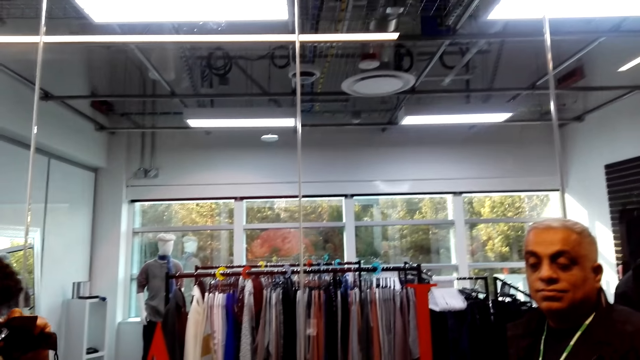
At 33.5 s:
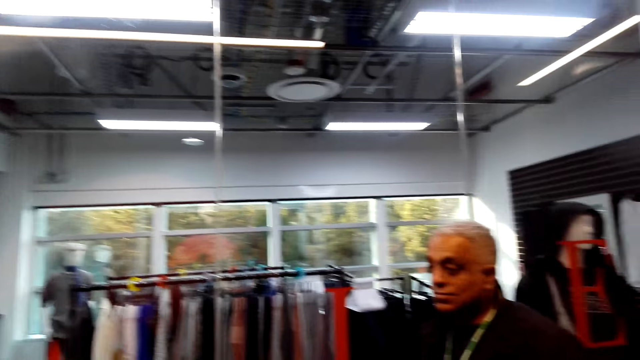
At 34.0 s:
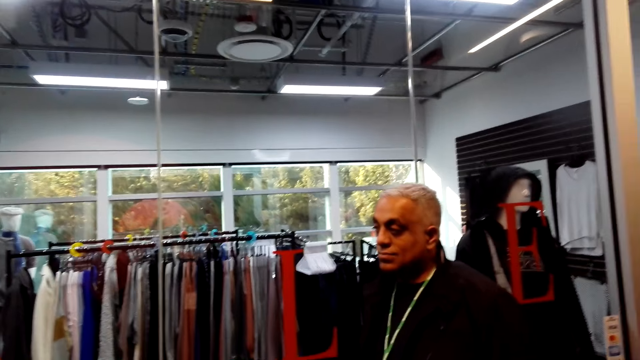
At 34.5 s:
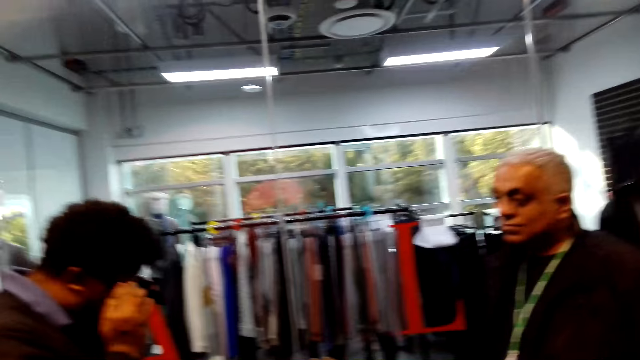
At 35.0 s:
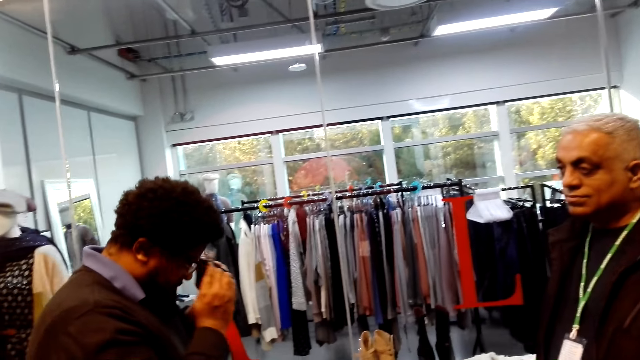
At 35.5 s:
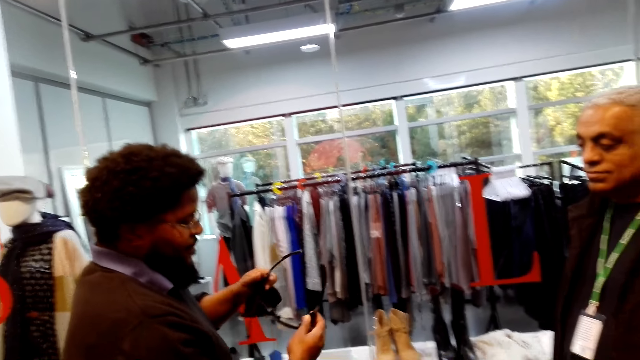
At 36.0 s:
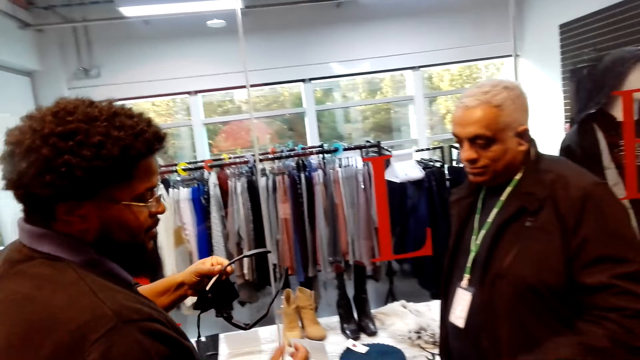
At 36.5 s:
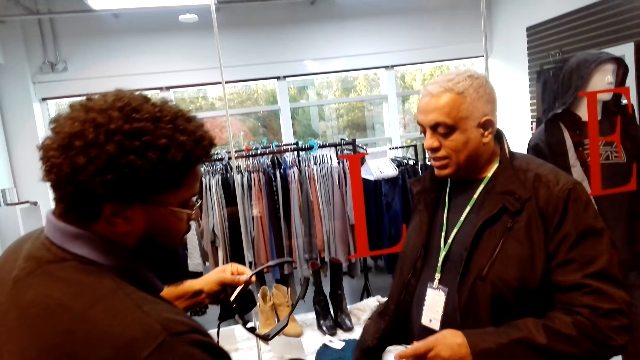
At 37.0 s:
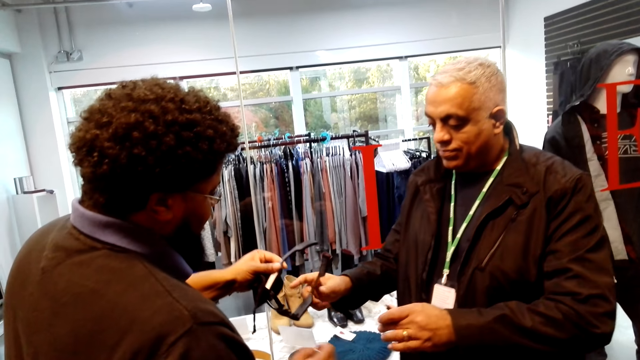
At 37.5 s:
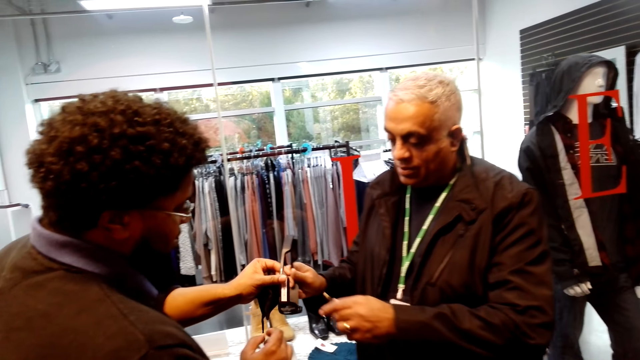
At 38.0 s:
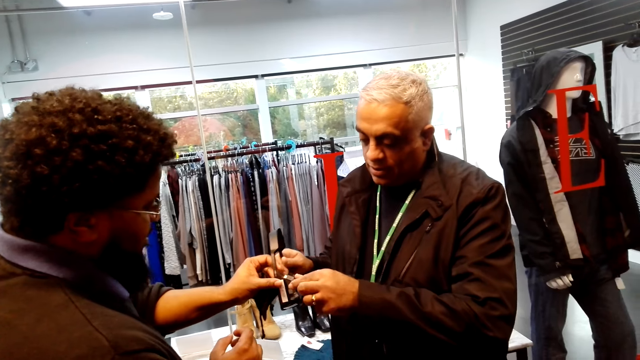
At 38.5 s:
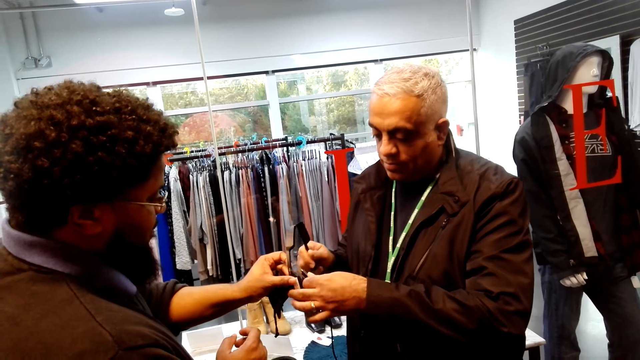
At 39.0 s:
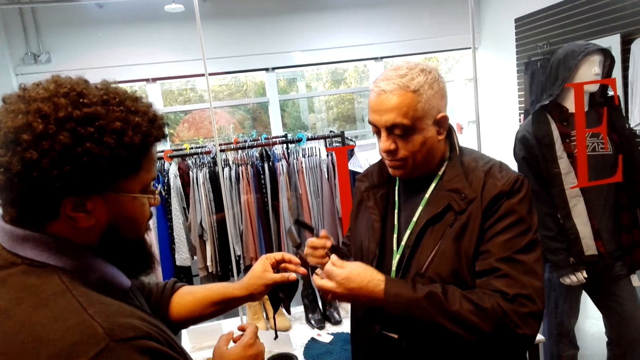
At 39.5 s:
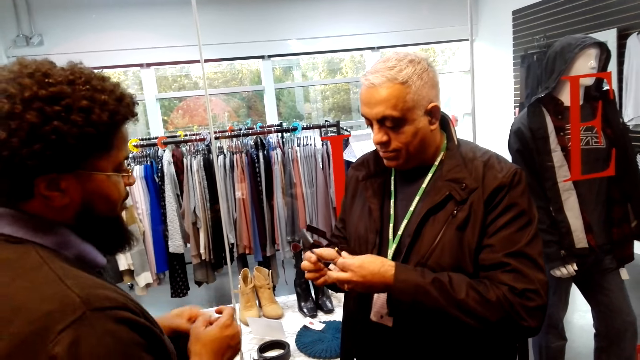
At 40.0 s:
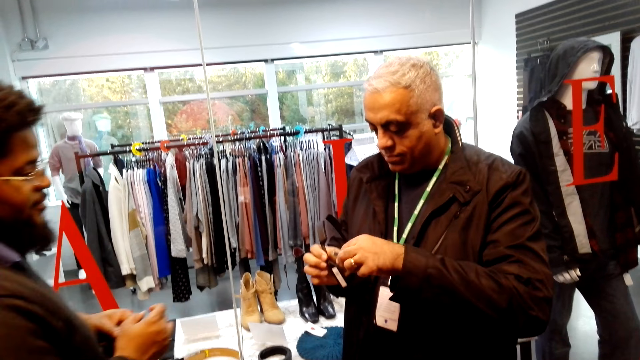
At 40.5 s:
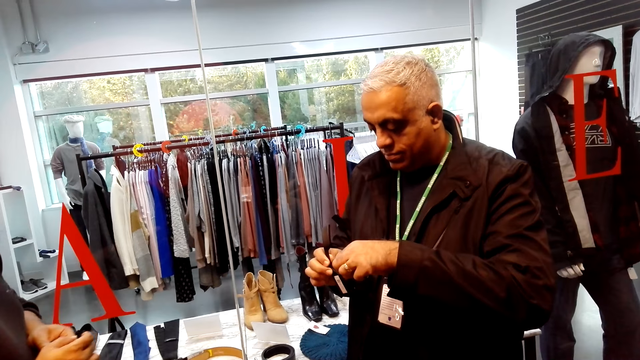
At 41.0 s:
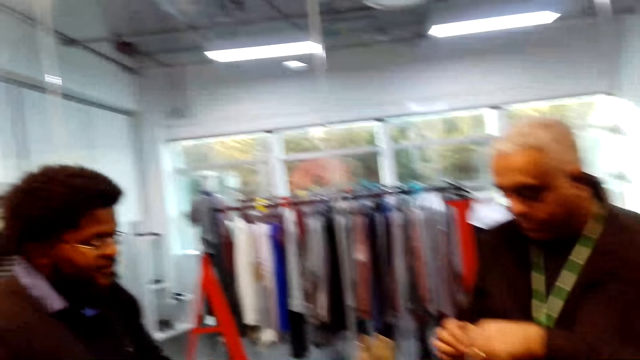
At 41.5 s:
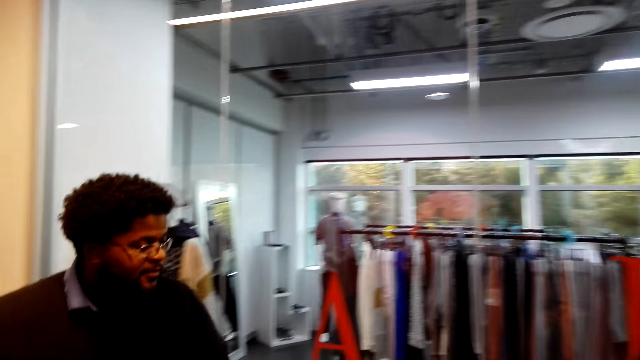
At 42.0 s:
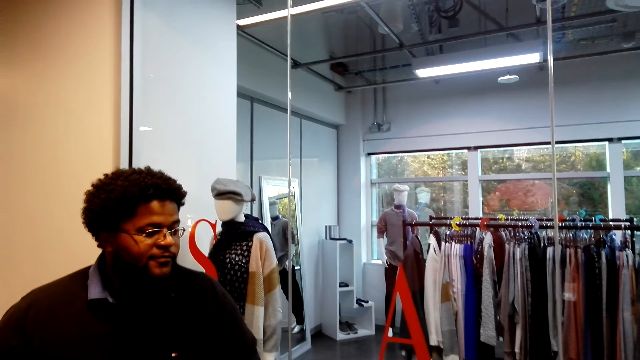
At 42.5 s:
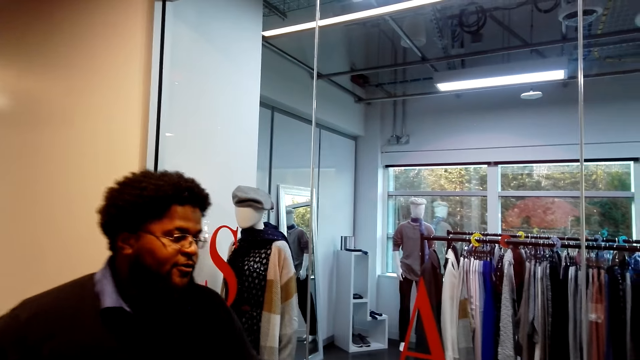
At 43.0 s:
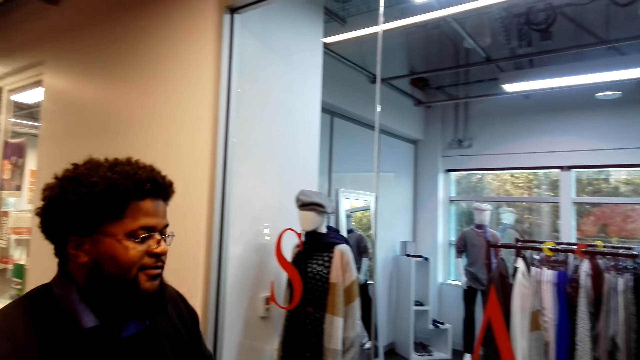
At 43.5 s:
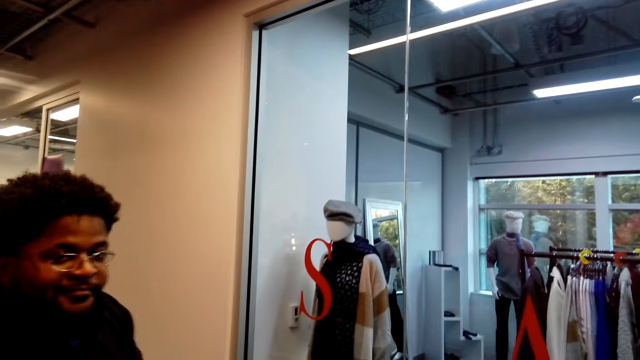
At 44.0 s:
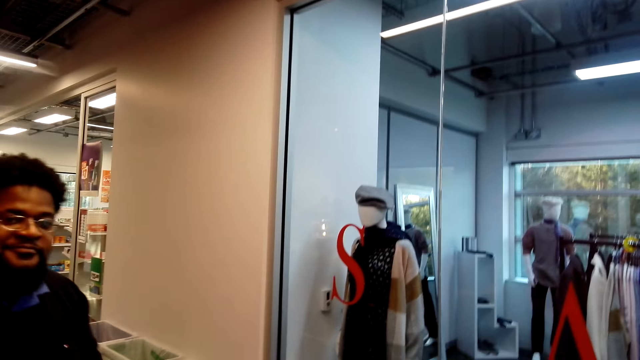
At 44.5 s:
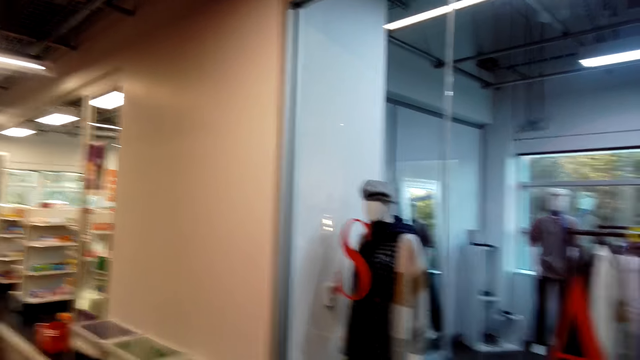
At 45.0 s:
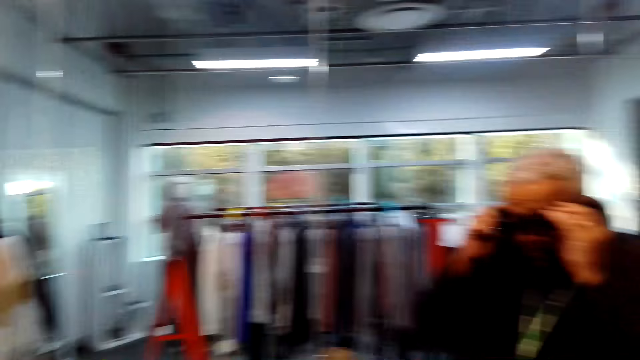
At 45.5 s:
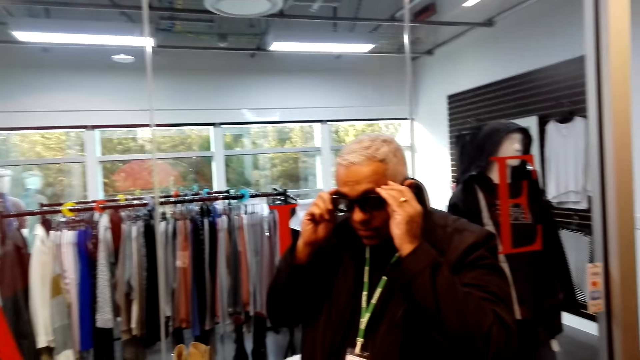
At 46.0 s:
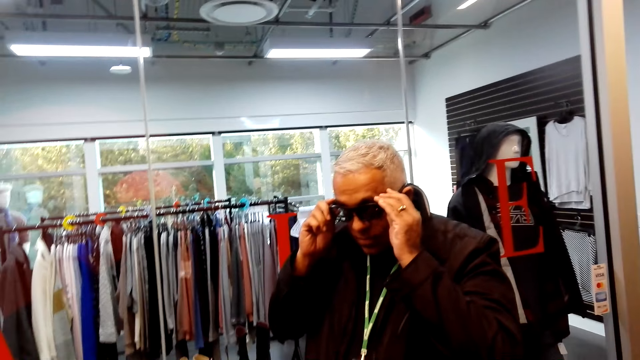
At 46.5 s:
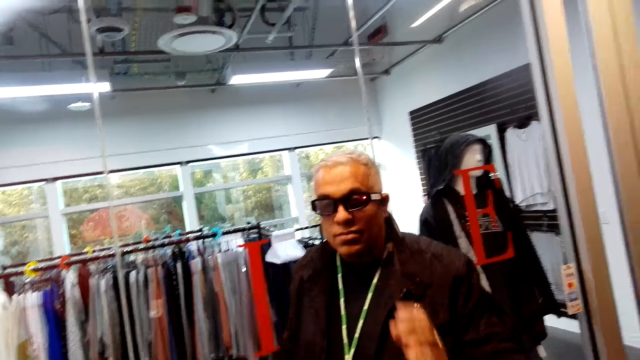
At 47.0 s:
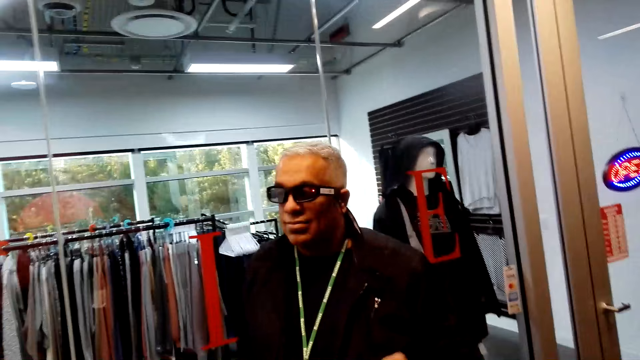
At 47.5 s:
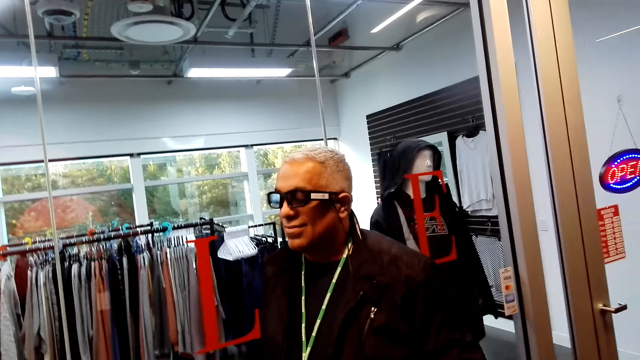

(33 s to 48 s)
A man removes the glasses. The man gives another man the glasses. The other man holds the glasses. The other man adjusts the glasses. The first man walks on the floor. The camera wearer converses with the first man and the other man. They stand on the floor. The other man wears the glasses.

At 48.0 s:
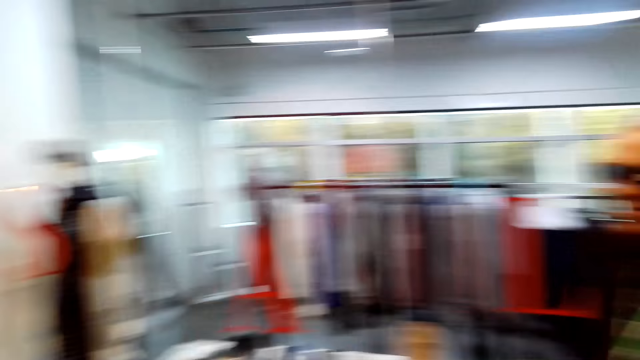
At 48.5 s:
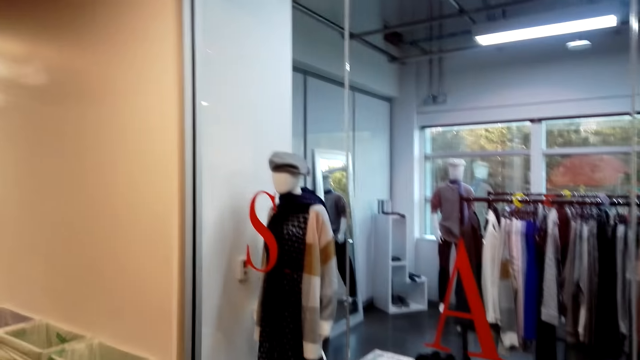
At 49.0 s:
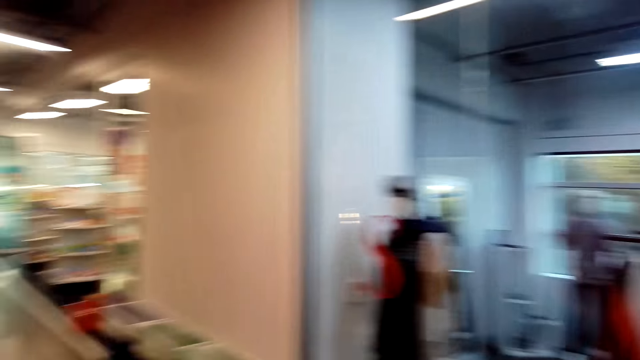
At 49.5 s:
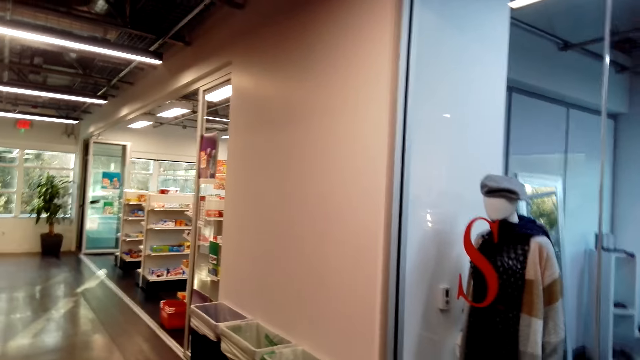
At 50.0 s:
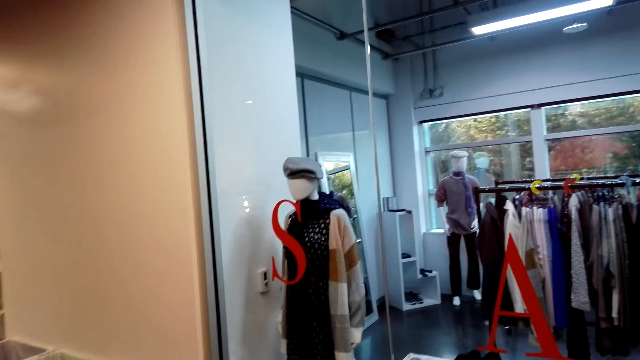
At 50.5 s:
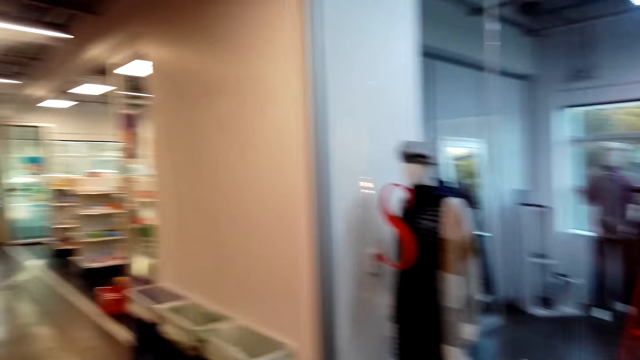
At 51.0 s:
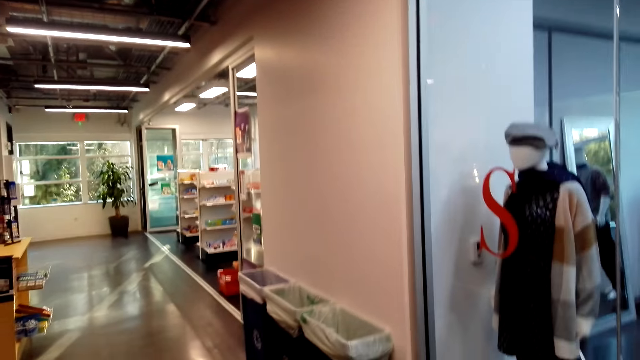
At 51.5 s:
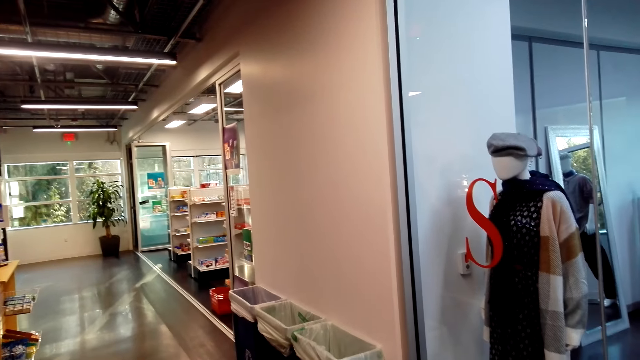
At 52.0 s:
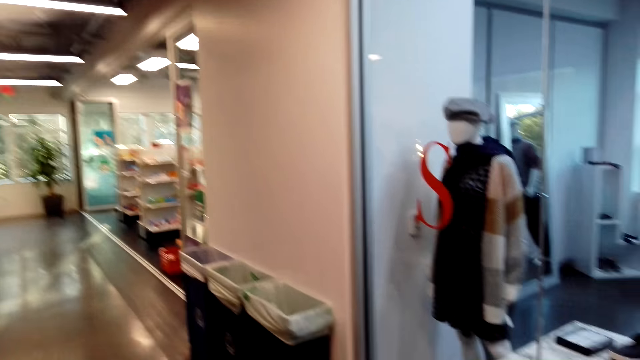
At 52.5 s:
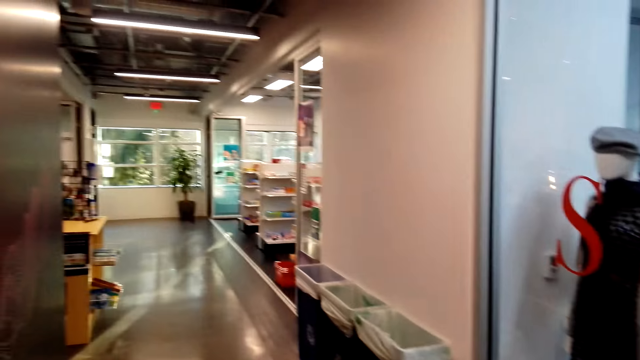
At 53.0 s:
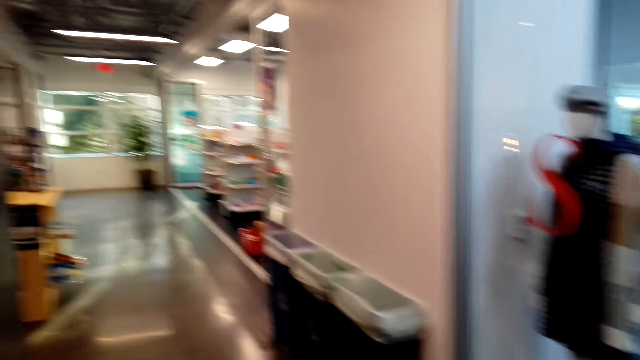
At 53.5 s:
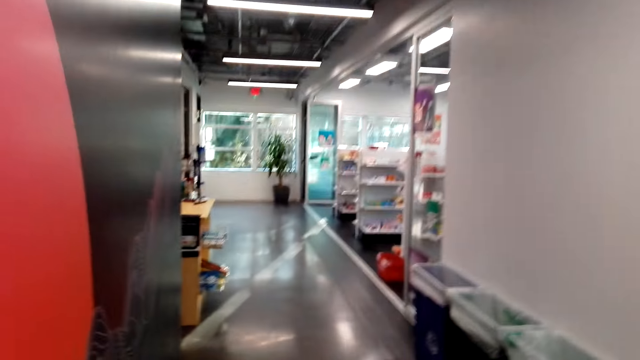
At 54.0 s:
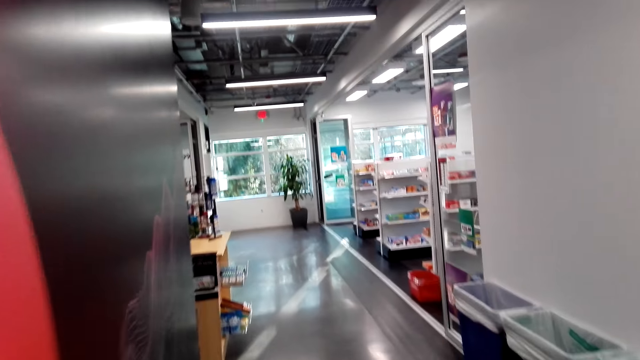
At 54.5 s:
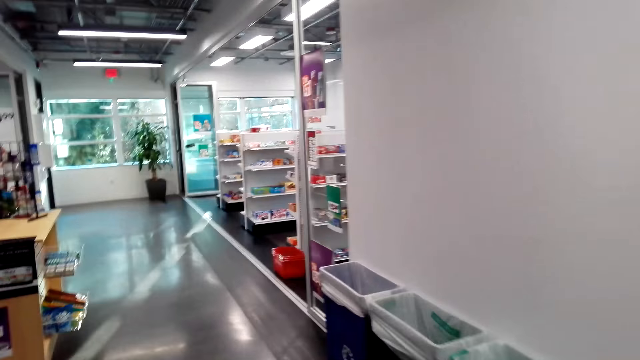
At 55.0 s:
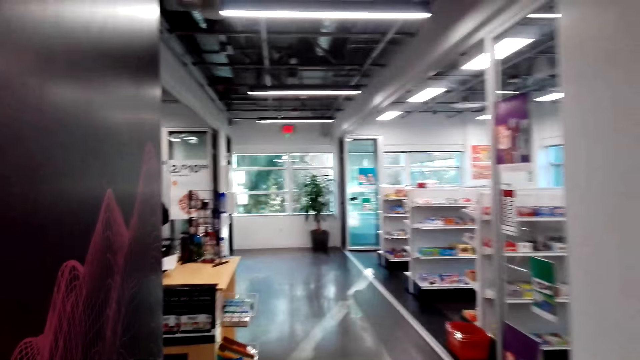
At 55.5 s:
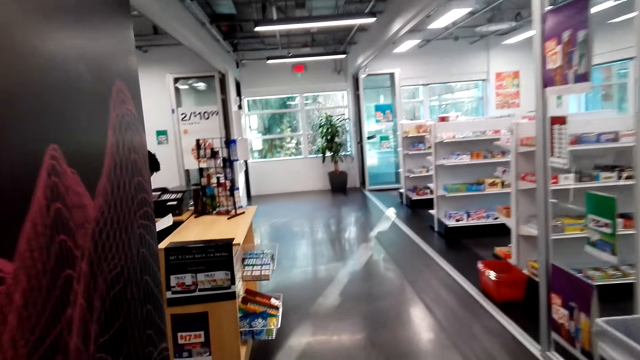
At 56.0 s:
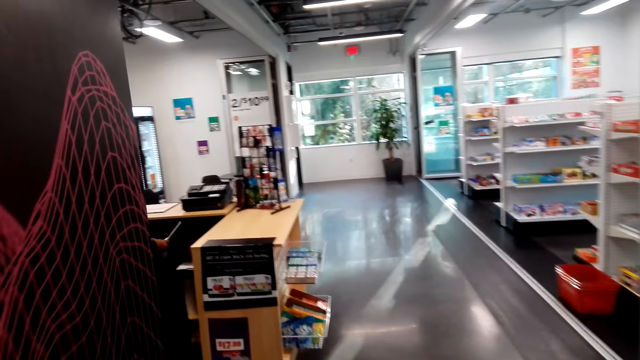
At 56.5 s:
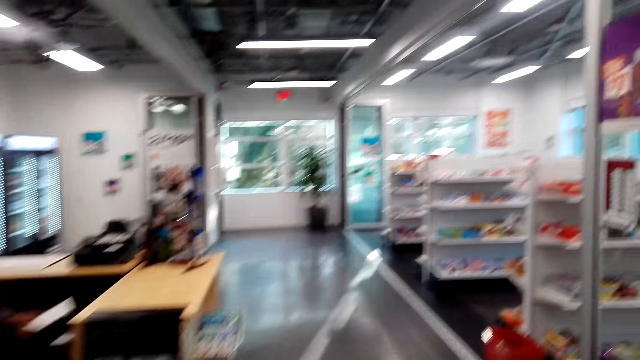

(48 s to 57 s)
The camera wearer walks on the floor. They look around the supermarket. They walk around the supermarket.
